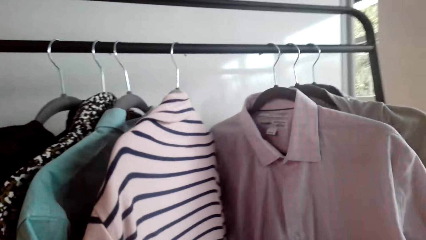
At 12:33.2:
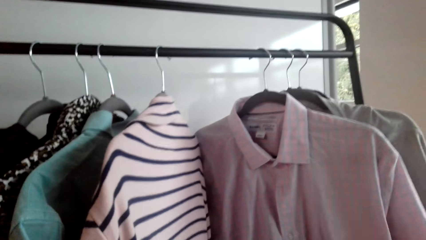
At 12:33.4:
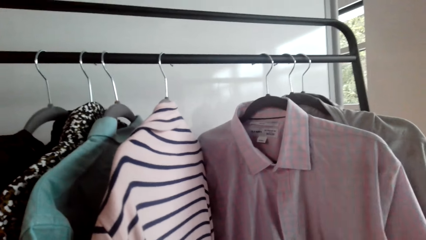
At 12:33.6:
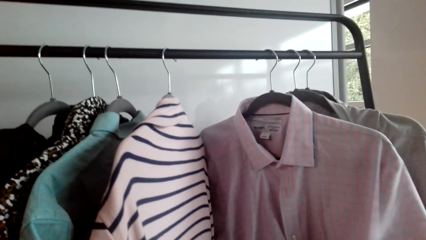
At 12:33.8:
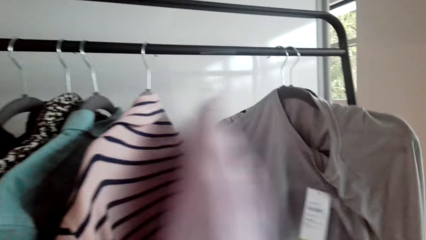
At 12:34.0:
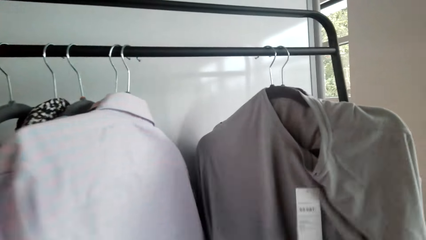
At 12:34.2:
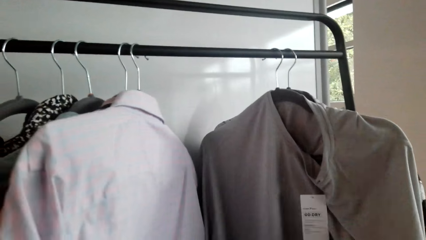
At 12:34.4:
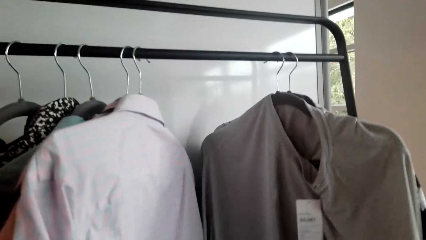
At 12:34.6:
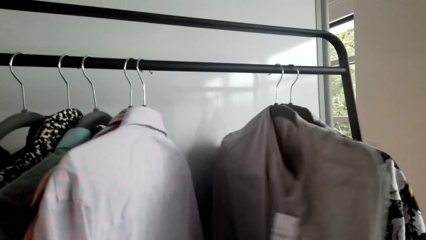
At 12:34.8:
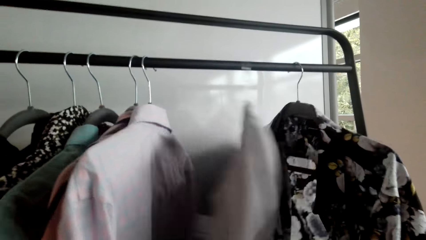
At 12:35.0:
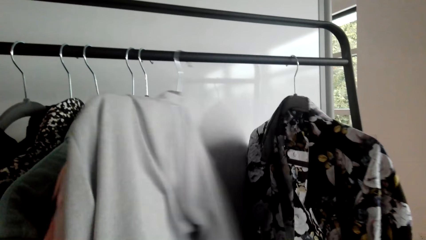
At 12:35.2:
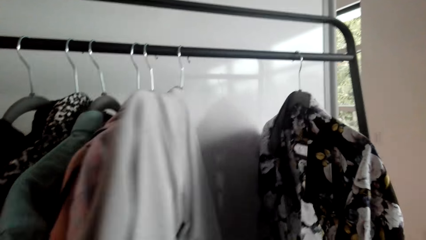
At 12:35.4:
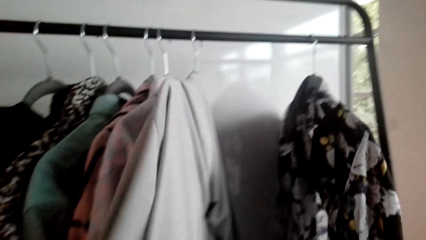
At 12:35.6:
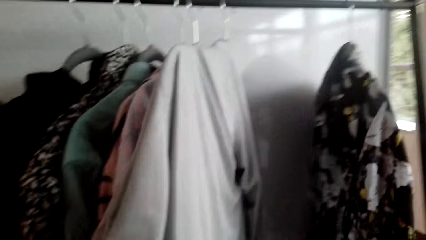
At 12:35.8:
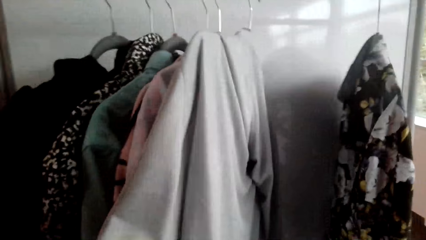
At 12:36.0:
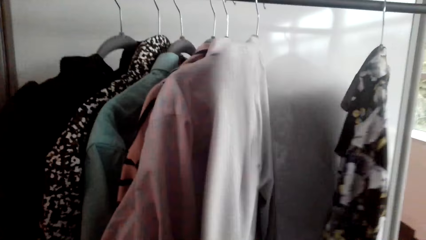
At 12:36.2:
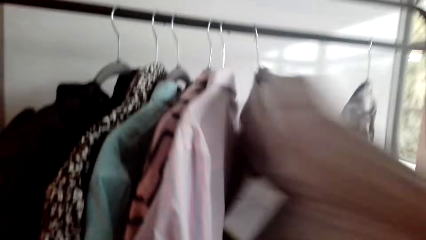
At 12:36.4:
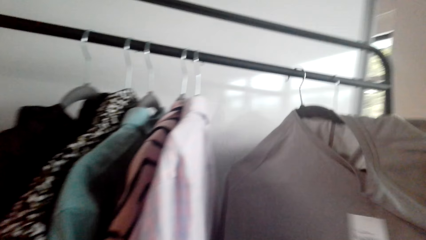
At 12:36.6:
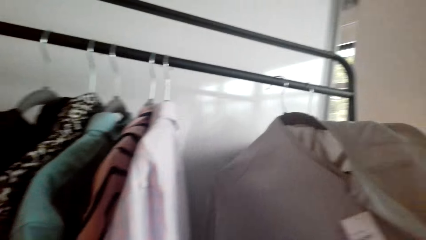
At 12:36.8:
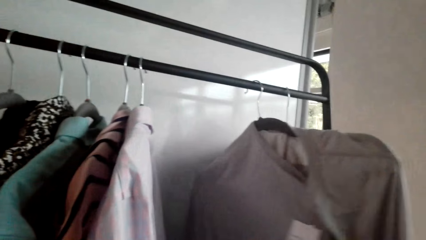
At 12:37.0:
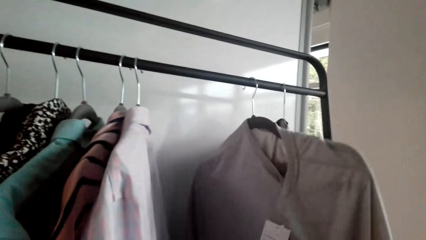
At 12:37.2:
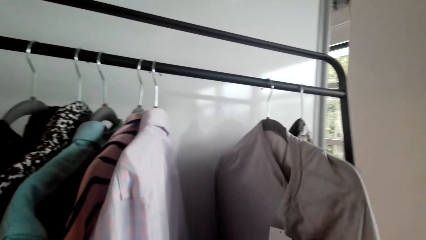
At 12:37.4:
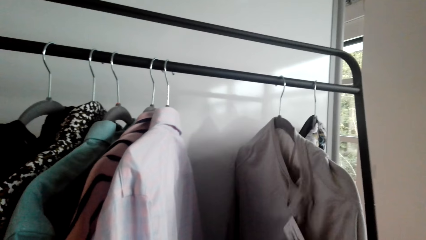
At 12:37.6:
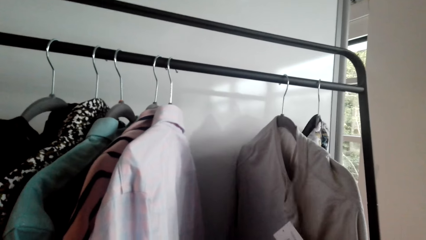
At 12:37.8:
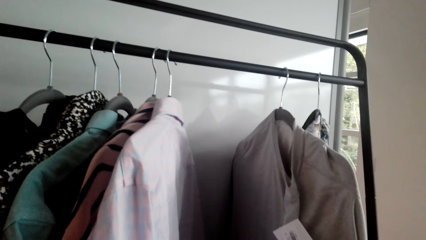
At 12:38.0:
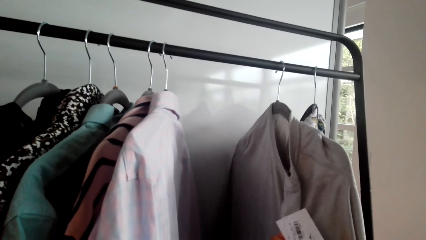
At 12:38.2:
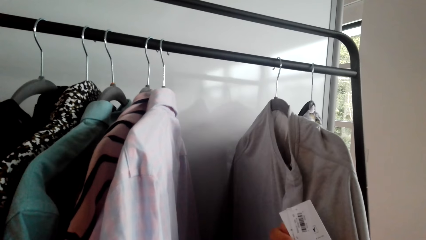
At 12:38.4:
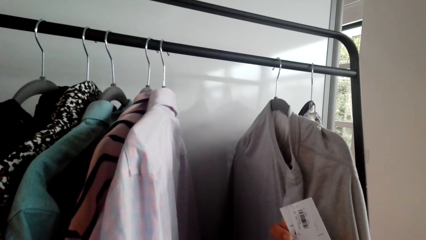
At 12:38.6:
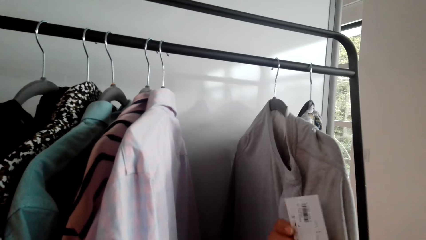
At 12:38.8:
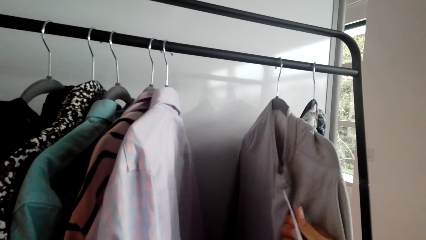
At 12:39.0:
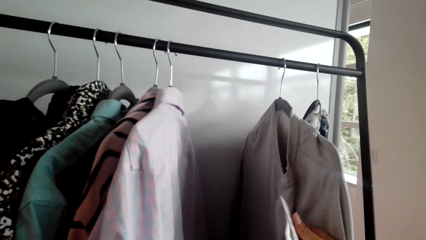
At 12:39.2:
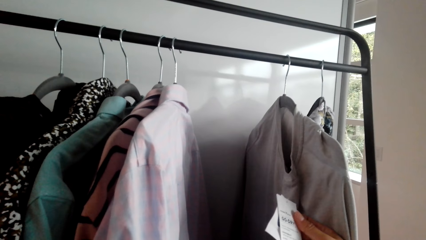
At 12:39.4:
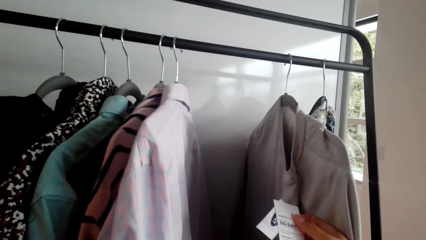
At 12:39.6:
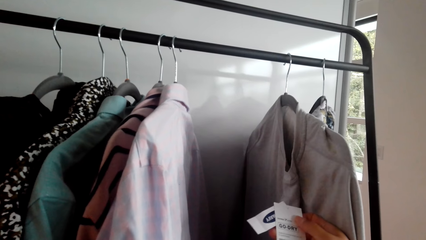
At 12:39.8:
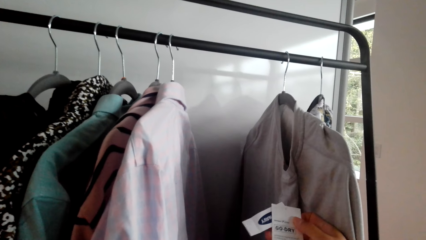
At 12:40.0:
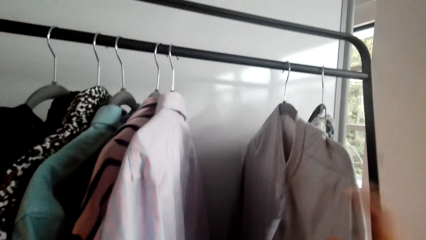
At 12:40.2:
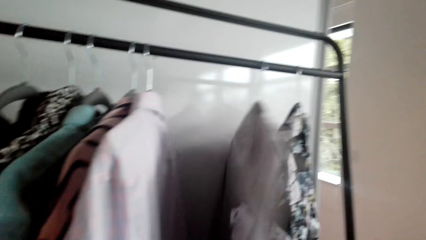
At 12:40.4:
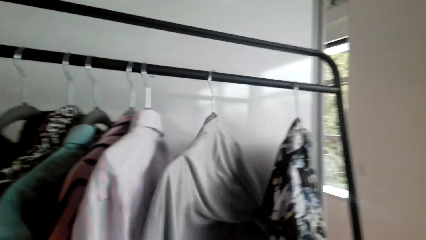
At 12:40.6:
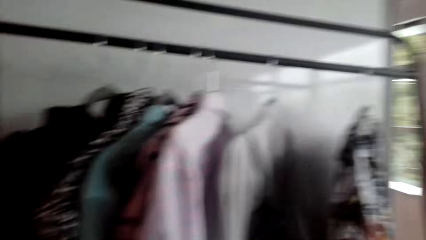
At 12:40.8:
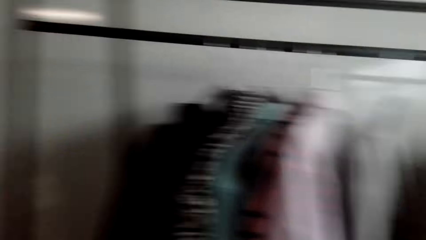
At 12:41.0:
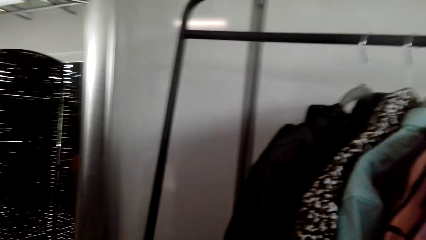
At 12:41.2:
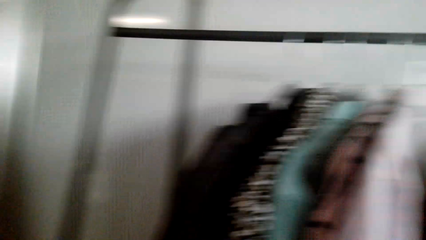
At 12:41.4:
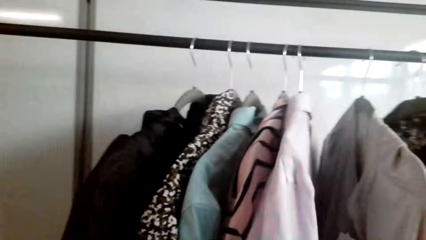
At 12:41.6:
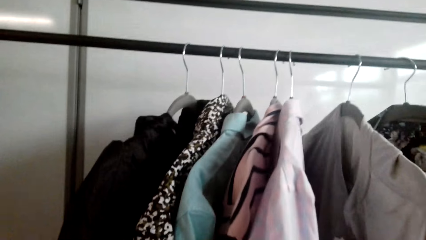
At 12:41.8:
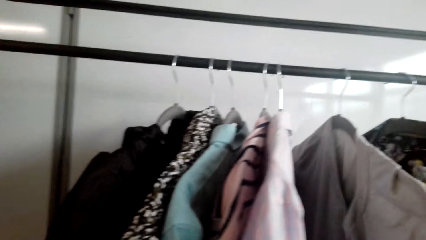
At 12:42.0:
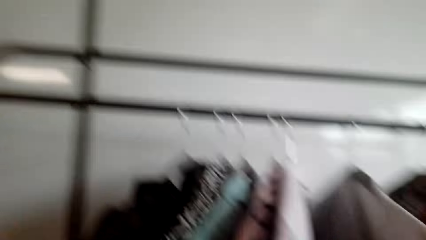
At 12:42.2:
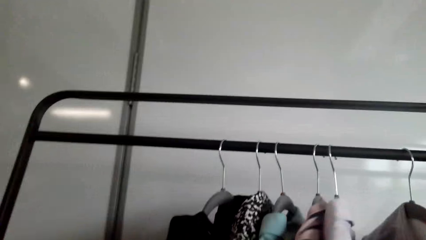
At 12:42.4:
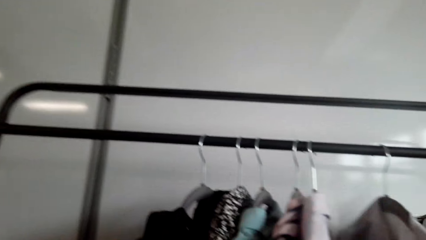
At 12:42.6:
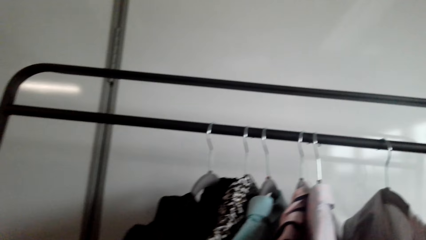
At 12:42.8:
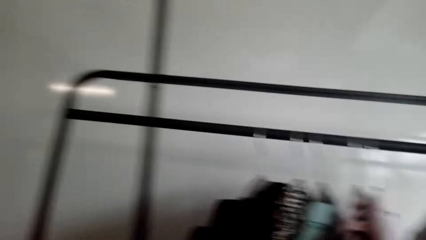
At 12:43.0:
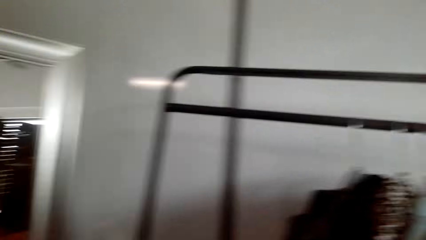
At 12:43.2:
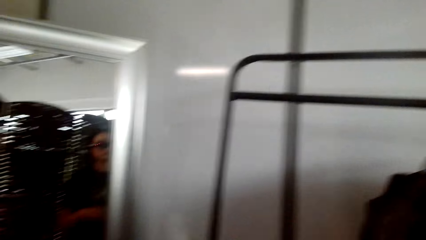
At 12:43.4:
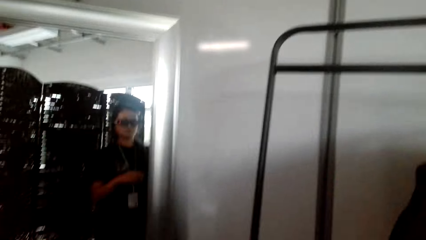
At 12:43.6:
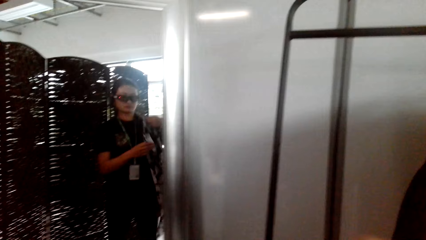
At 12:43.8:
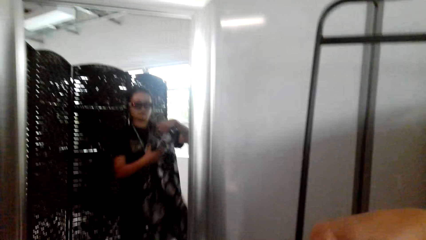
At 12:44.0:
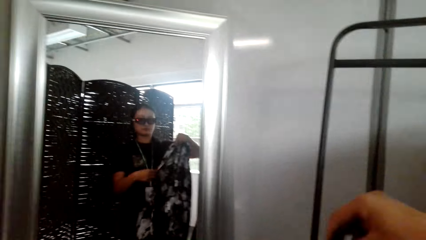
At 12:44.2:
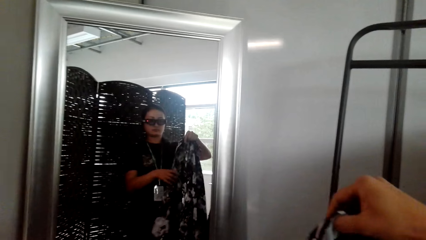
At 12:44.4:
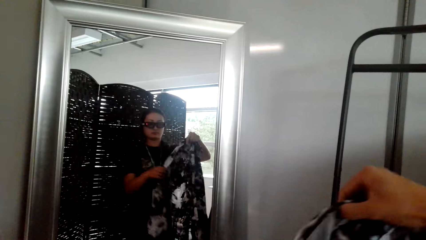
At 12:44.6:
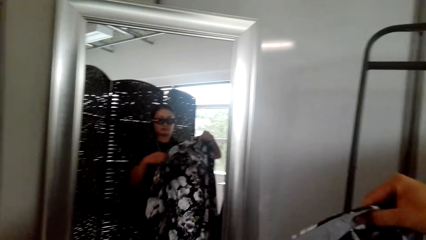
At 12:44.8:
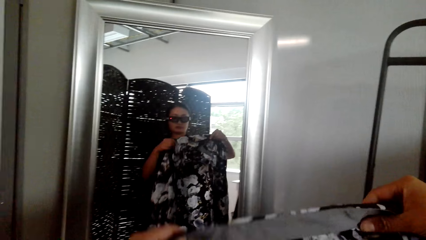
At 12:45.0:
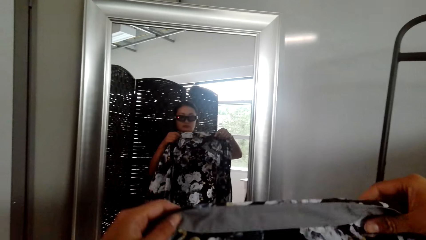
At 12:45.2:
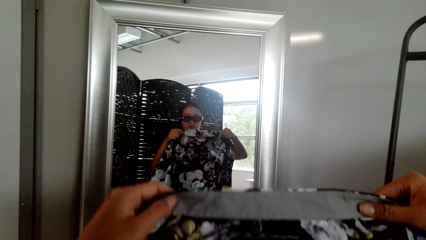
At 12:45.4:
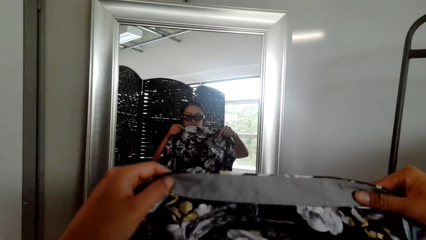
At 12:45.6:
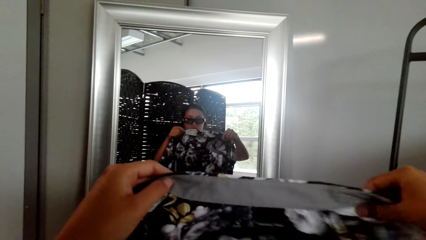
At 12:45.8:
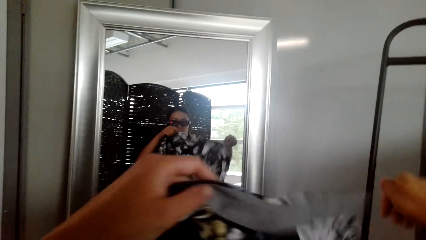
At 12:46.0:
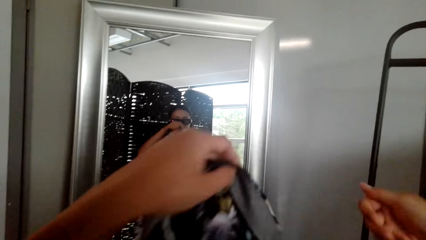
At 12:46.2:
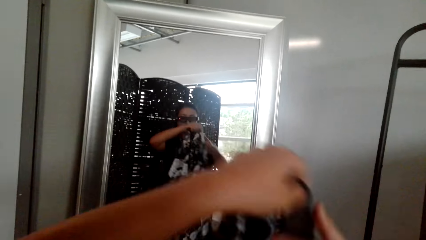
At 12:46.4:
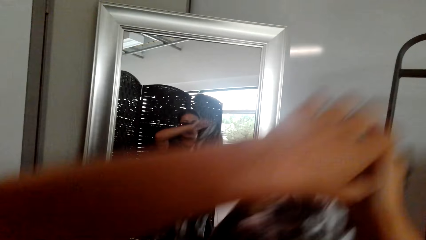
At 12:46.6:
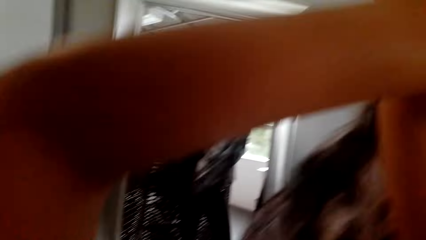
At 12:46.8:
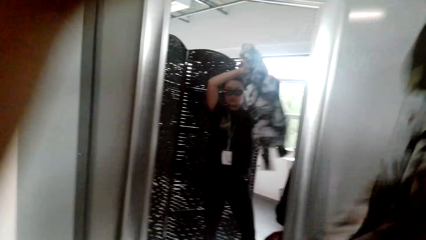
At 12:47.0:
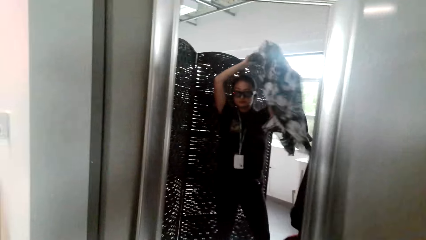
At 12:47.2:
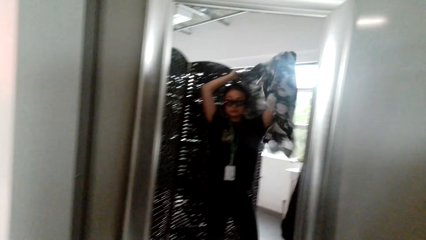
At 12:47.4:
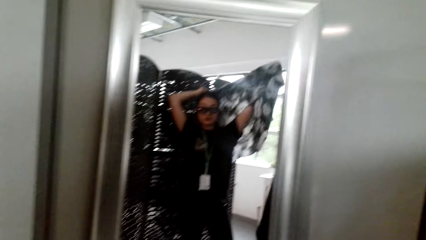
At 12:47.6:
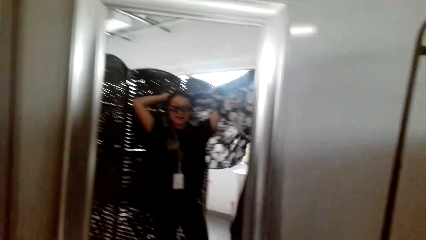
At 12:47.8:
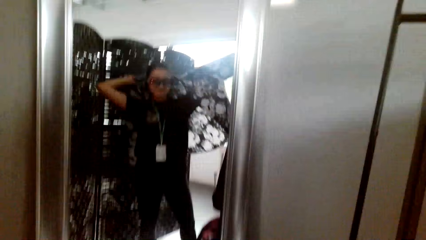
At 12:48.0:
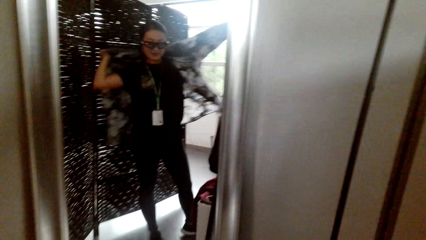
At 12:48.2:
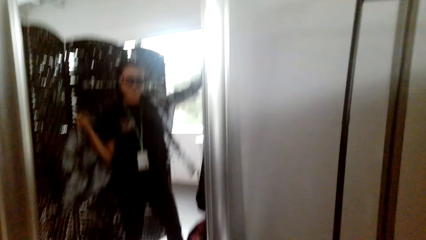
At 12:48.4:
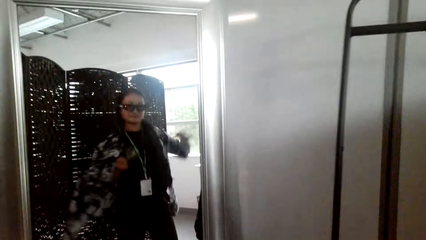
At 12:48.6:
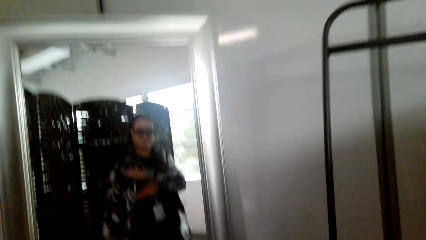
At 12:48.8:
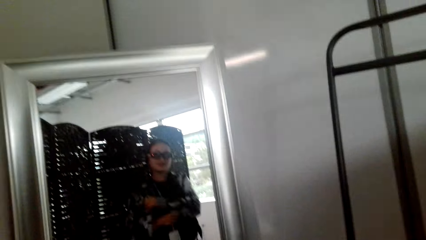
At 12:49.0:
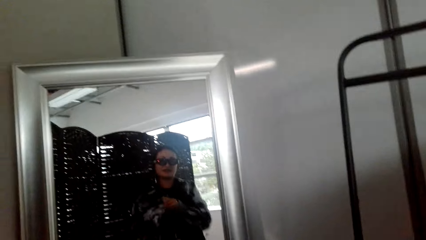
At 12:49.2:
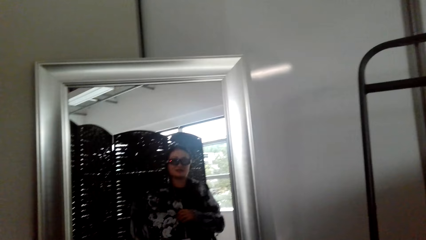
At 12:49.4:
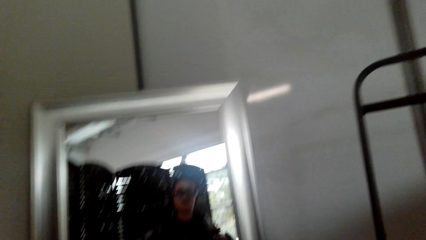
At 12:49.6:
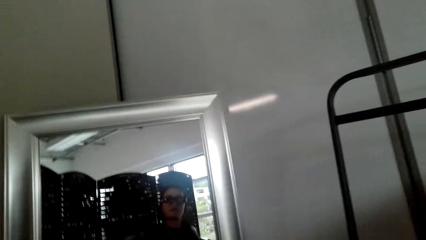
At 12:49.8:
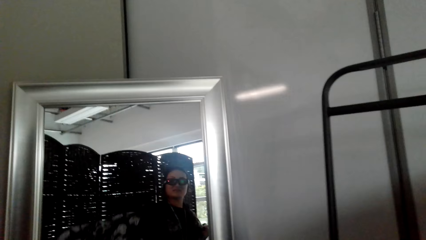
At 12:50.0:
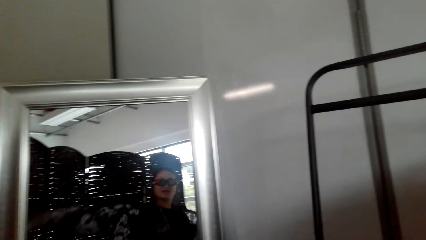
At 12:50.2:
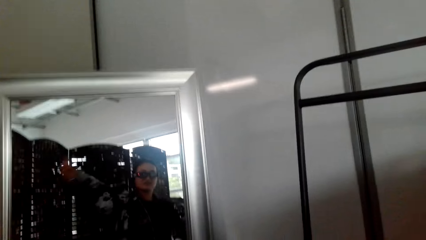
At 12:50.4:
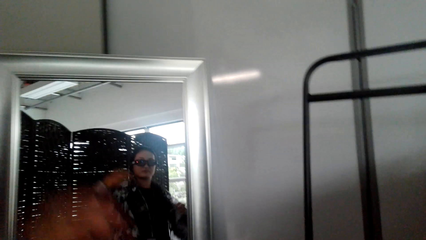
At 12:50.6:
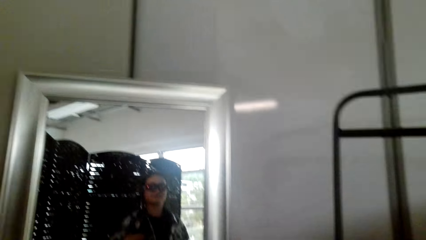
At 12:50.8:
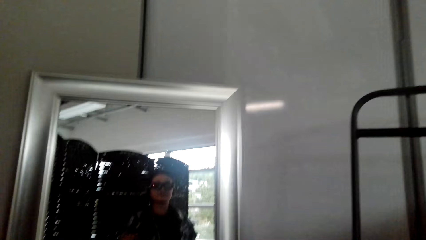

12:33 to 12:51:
The camera wearer holds a blouse. They wear the blouse.
